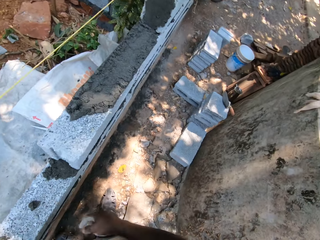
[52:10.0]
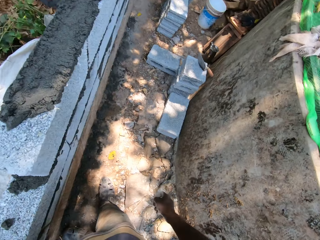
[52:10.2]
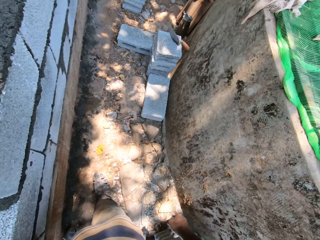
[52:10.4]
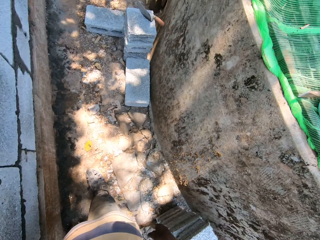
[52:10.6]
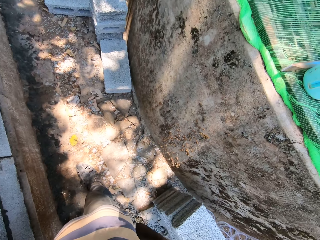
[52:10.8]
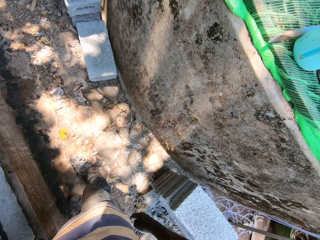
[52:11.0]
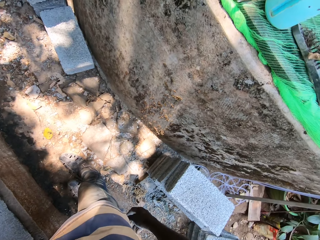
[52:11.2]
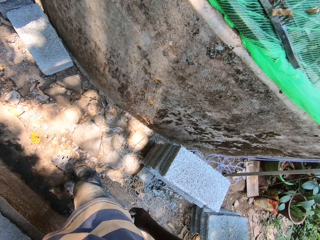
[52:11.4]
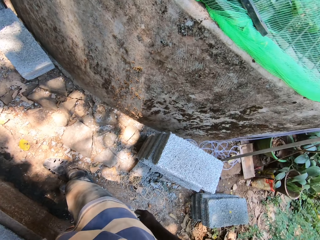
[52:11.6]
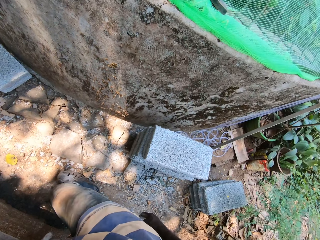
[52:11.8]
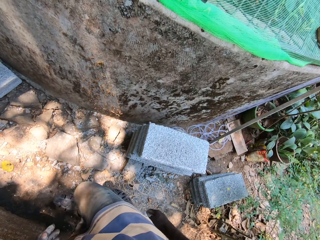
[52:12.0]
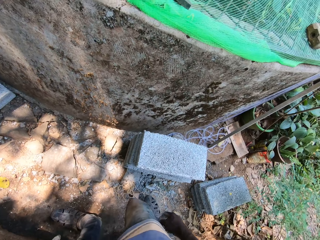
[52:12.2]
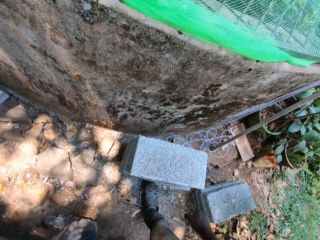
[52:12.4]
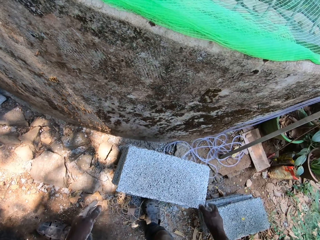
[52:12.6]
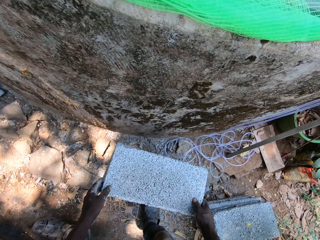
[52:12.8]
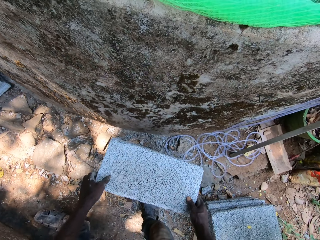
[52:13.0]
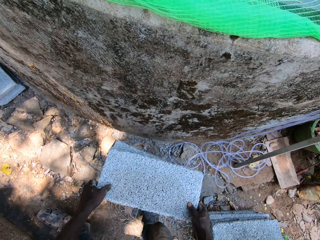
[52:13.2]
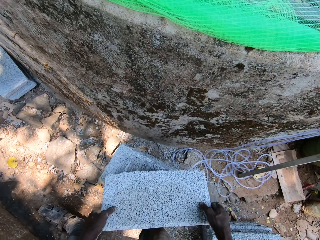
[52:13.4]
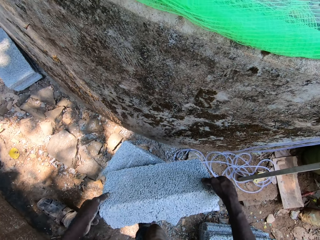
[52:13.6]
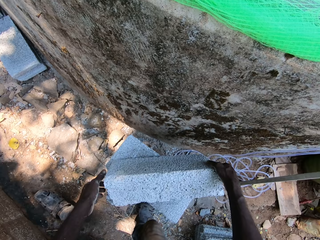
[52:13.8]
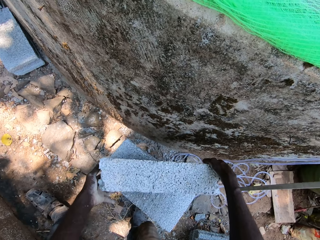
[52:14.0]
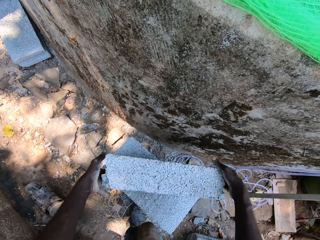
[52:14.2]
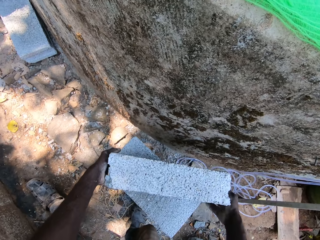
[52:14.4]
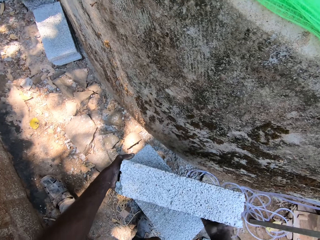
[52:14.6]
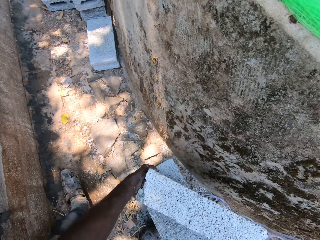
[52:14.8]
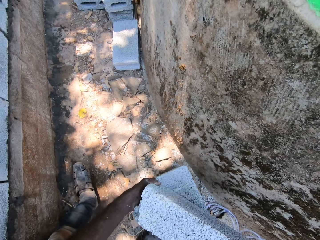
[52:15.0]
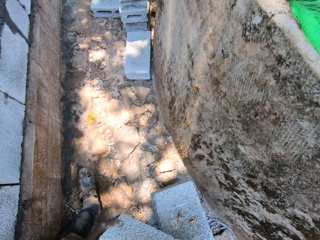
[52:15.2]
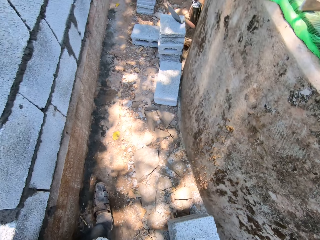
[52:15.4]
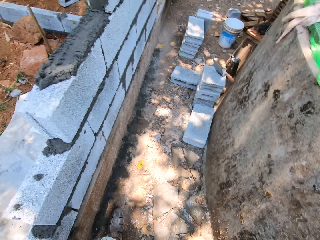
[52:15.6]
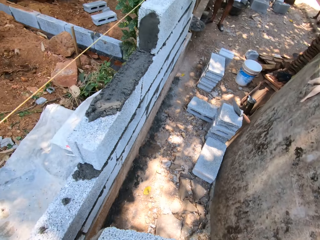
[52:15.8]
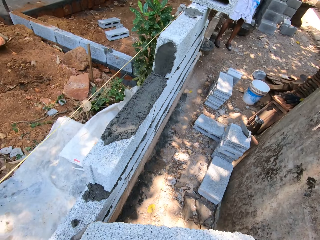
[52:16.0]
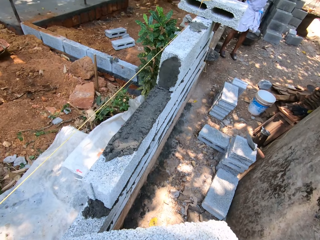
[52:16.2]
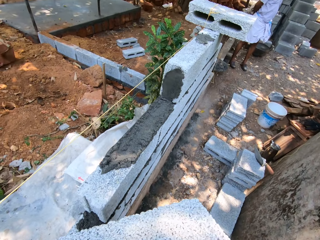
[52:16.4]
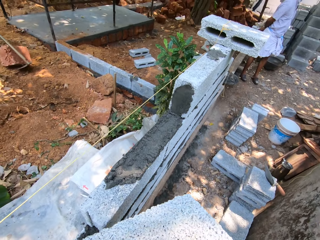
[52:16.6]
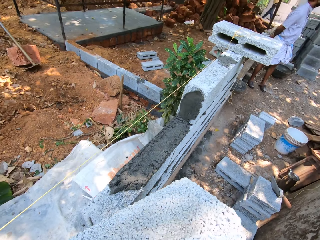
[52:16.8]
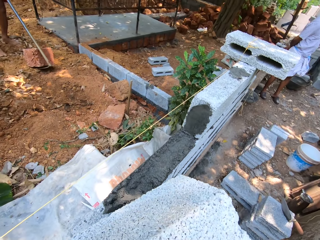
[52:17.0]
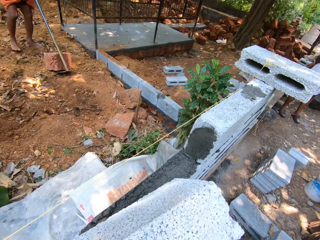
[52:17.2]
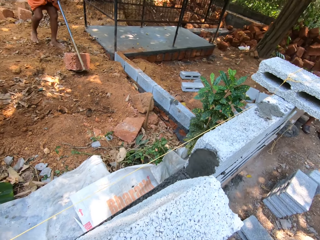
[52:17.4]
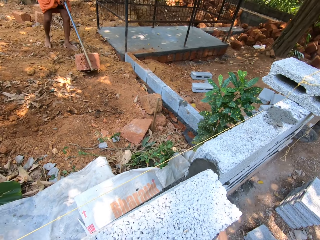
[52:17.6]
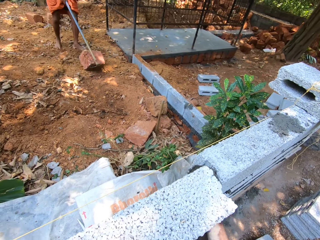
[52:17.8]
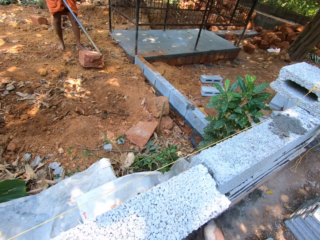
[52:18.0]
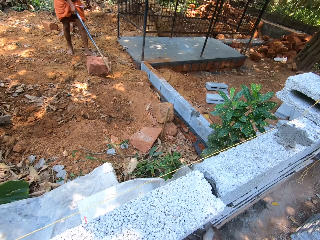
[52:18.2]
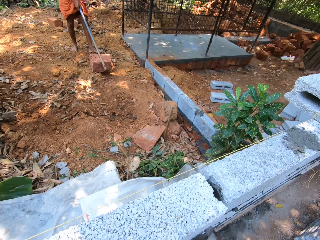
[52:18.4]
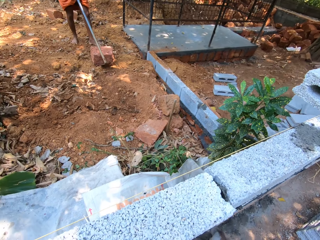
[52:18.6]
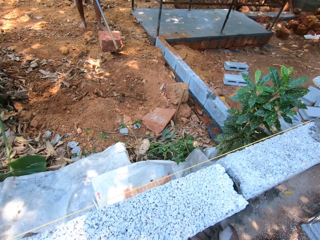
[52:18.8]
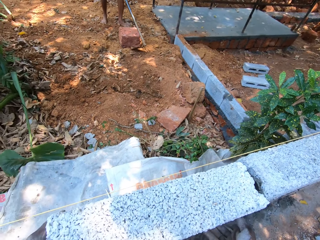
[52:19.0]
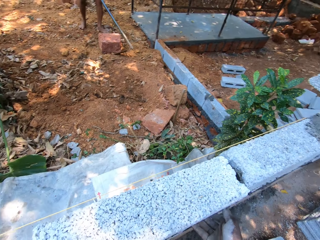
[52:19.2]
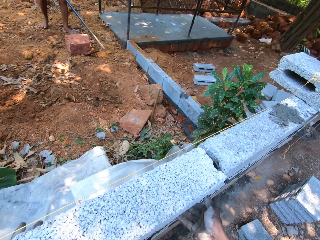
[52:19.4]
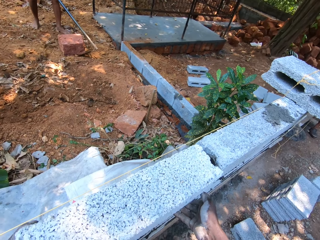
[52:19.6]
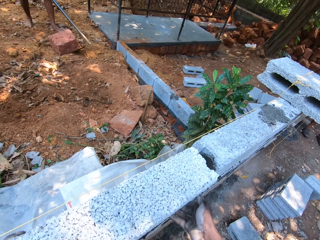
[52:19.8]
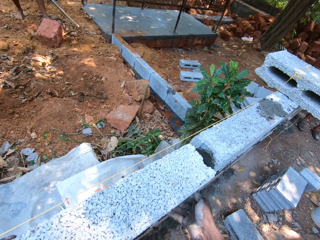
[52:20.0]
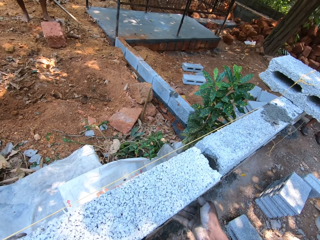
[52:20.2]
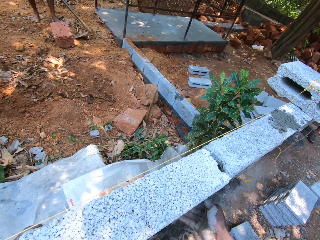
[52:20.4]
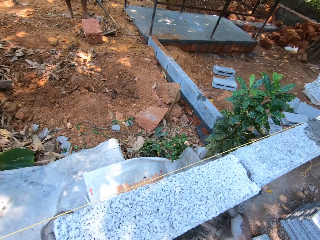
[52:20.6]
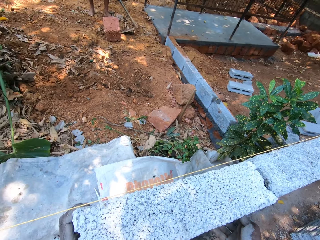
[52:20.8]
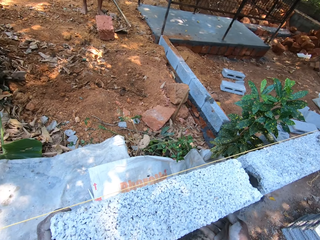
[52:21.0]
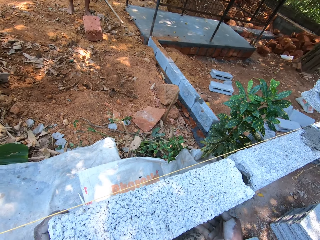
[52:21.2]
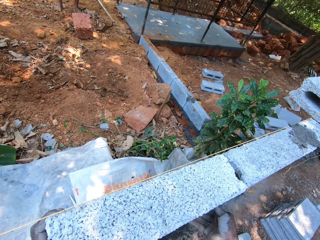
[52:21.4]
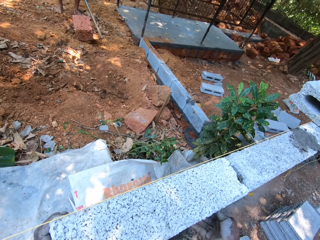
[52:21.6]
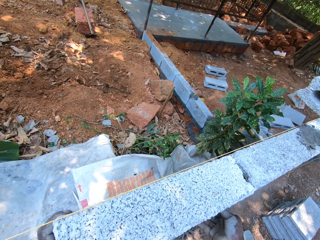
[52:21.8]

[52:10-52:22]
The camera wearer drops the scraper in the pan with his right hand. He carries a block from the ground with both hands. The man moves a stone on the ground with the shovel in both hands. The camera wearer lays the block on the plaster with both hands.

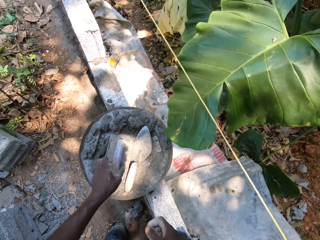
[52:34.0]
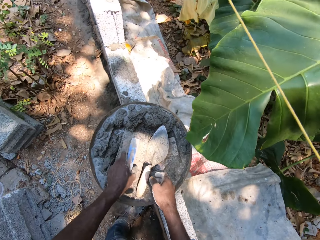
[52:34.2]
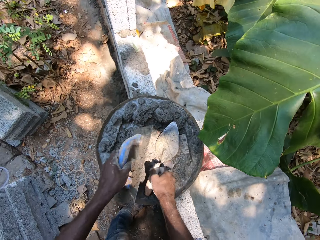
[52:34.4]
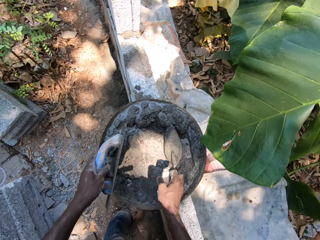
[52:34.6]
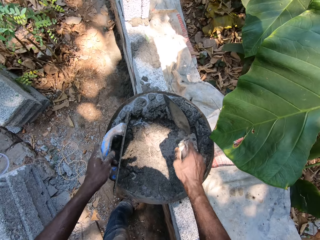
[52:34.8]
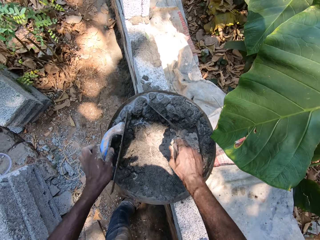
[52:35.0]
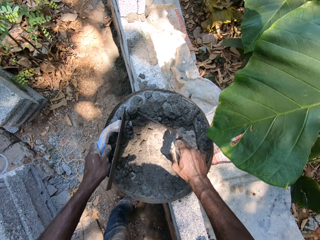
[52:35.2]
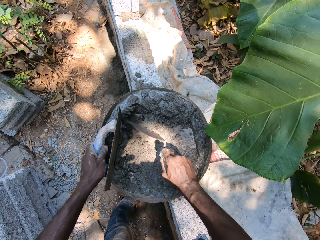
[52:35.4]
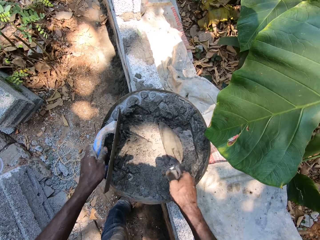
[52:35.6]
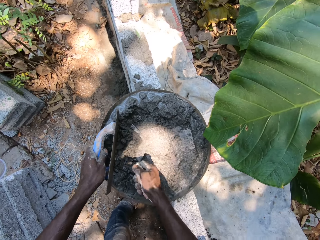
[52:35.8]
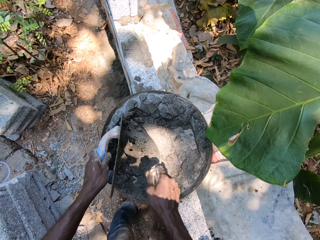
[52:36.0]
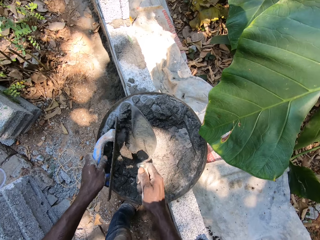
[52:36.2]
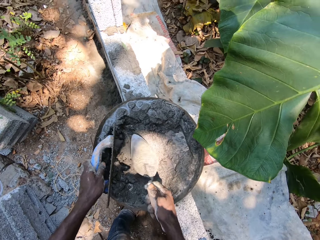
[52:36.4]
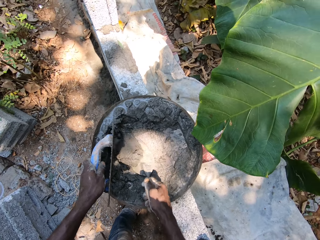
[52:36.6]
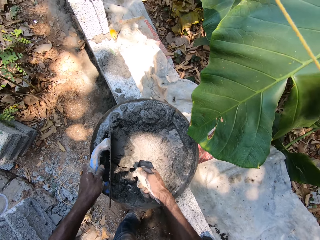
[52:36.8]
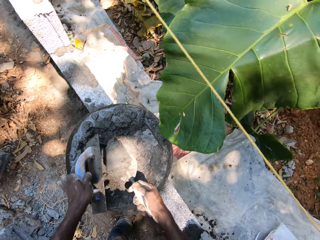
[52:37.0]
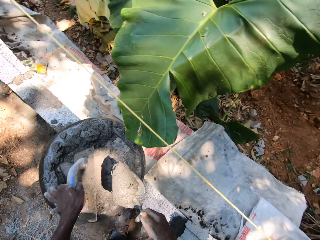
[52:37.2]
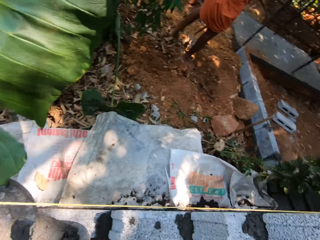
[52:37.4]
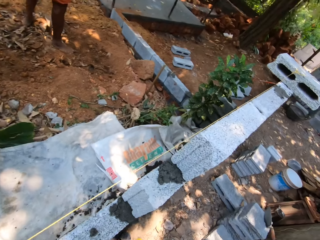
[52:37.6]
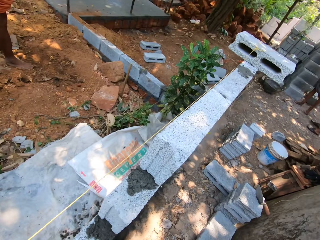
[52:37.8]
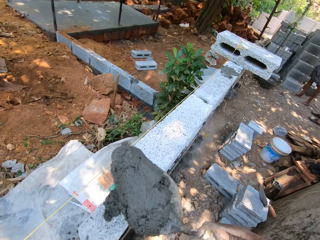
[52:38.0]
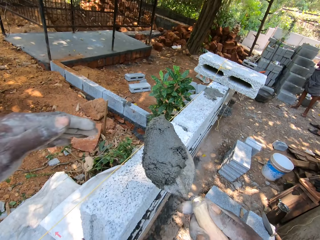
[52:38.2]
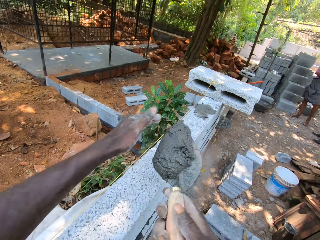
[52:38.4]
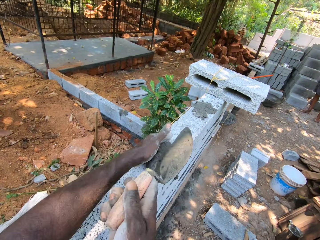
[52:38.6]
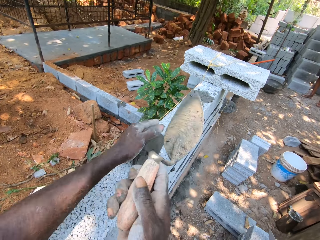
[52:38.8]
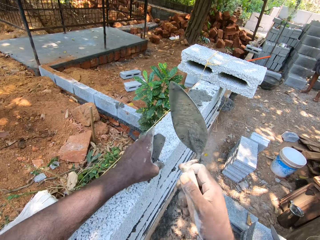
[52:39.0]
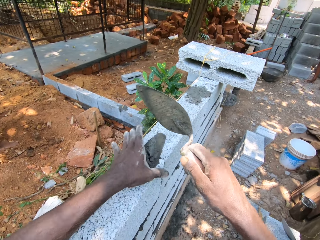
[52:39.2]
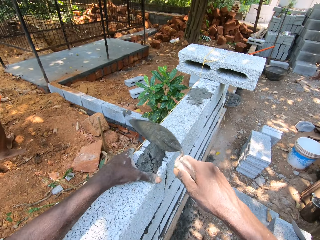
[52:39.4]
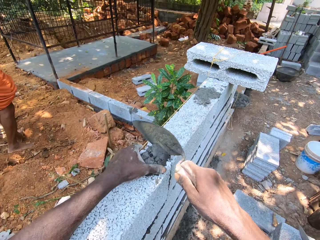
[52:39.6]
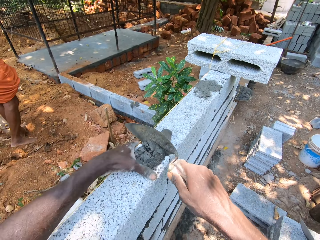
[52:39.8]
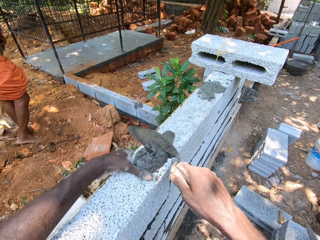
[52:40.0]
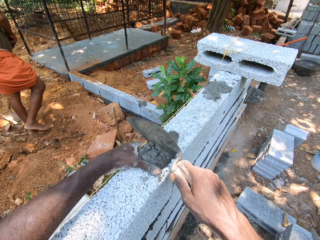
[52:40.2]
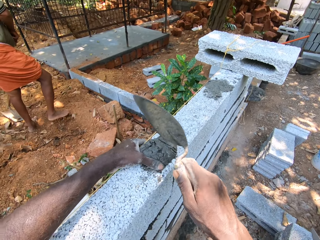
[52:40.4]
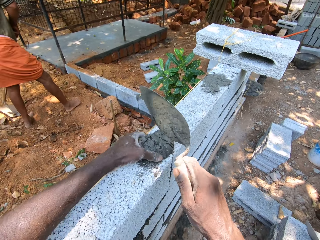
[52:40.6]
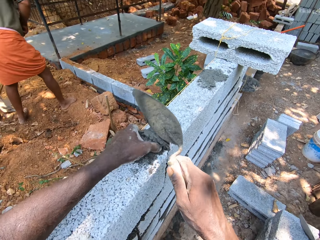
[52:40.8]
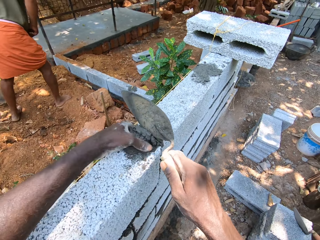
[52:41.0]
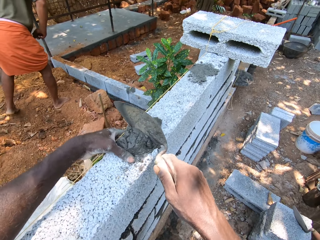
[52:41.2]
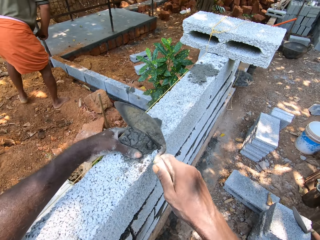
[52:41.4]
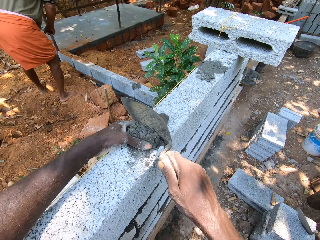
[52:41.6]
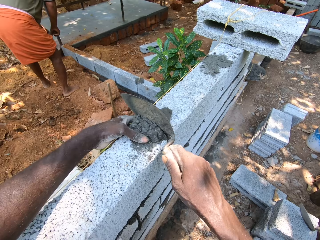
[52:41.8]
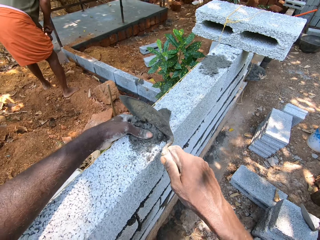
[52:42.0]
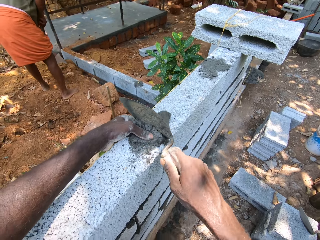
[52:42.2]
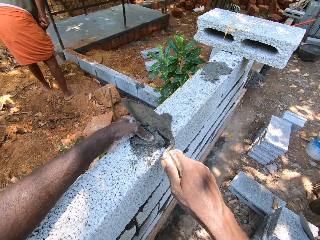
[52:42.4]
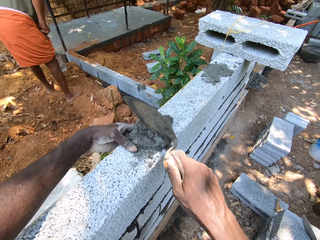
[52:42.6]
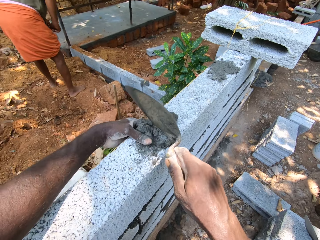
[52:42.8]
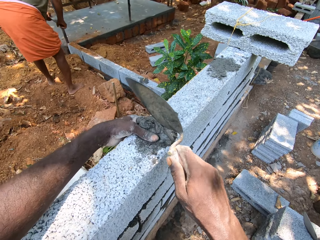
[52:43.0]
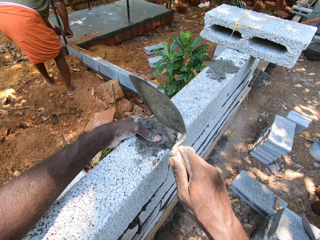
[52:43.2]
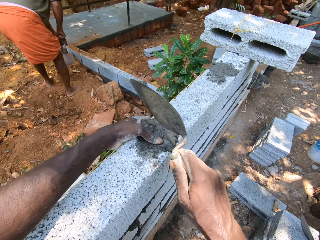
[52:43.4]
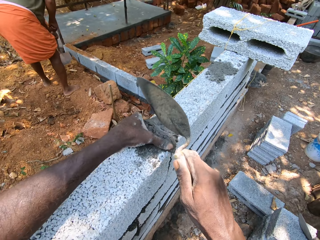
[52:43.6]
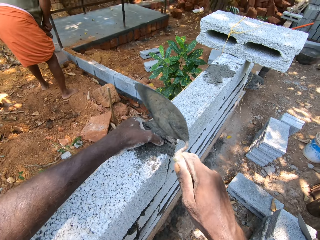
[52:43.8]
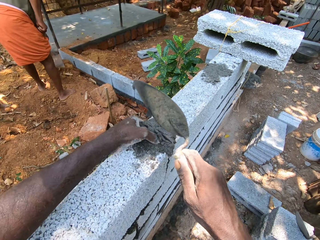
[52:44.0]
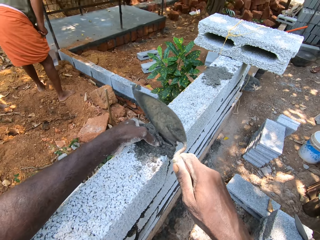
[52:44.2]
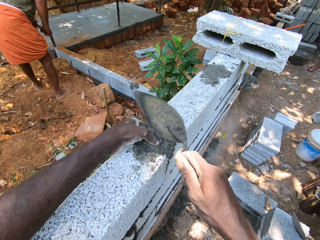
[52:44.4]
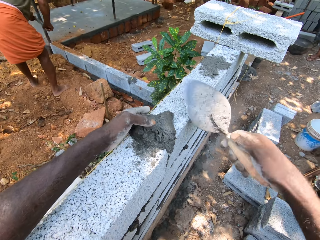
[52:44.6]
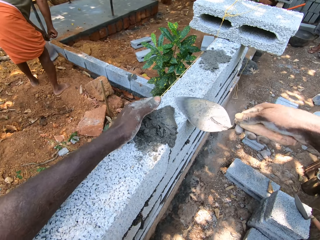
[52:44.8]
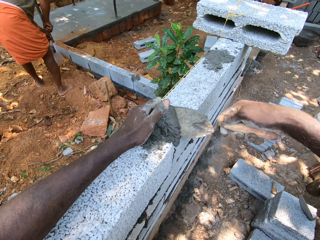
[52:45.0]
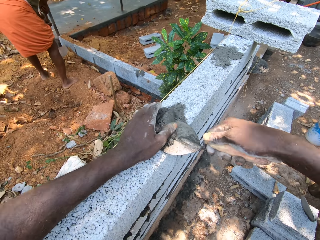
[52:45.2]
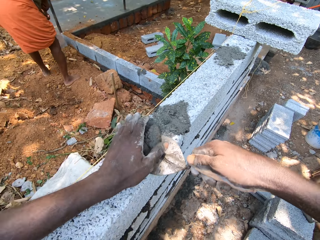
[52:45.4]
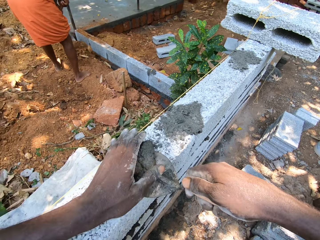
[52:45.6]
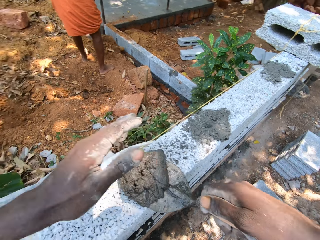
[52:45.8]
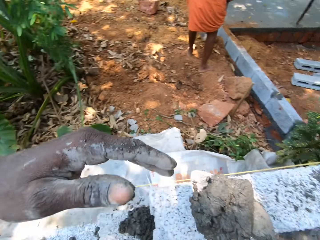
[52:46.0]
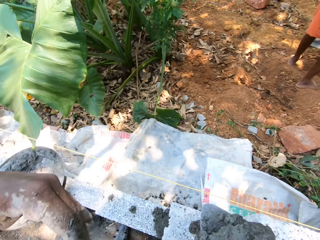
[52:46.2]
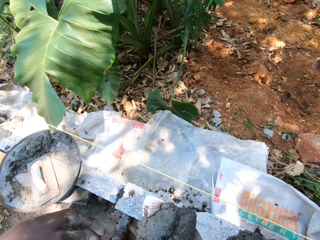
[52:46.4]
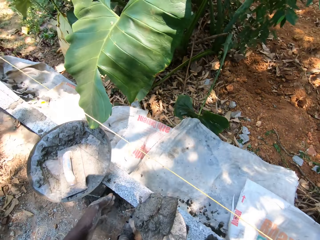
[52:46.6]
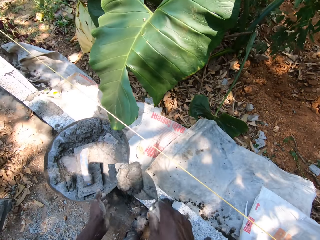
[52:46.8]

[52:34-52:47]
The camera wearer picks up the plastering trowel from the pan with his left hand. He picks up the scraper from the pan with his right hand. He packs cement mortar from the pan with the scraper and plastering trowel in both hands. He plasters the blocks with the scraper in his right hand. The man breaks the ground with the shovel in both hands. The camera wearer packs cement mortar from the blocks with the scraper in his right hand.
